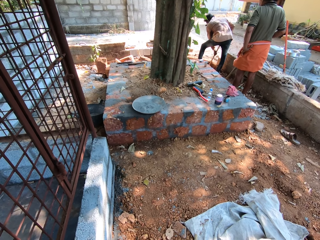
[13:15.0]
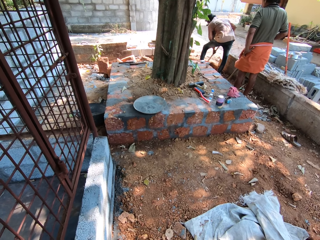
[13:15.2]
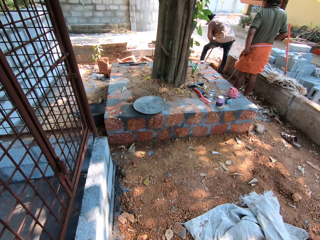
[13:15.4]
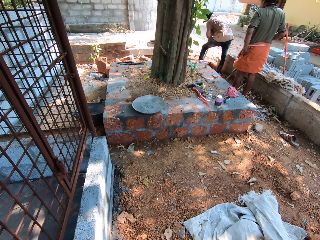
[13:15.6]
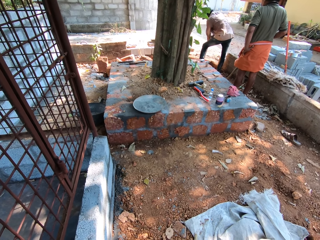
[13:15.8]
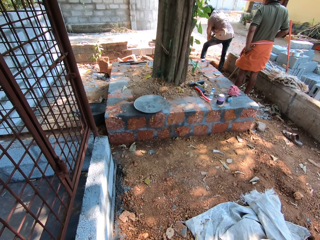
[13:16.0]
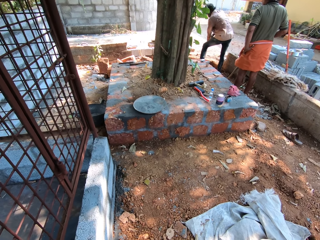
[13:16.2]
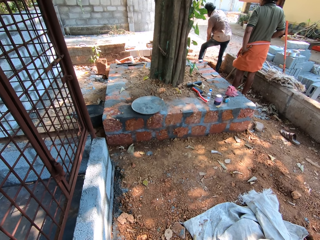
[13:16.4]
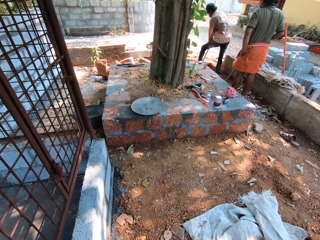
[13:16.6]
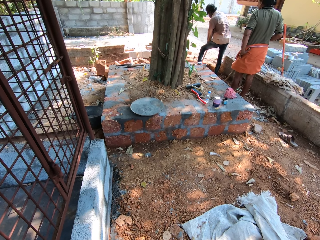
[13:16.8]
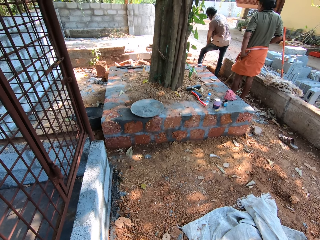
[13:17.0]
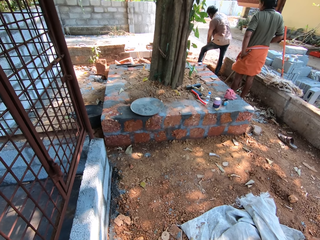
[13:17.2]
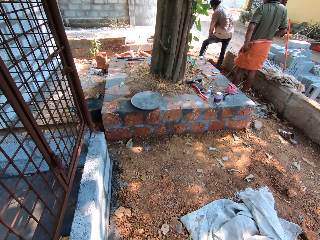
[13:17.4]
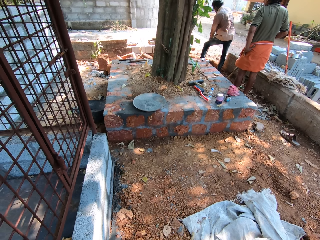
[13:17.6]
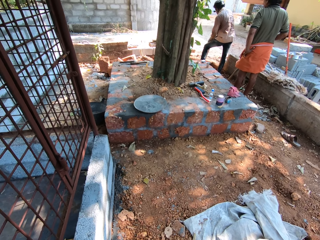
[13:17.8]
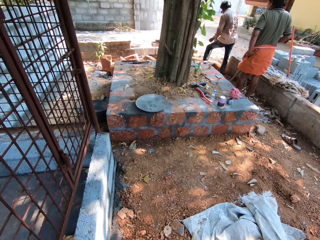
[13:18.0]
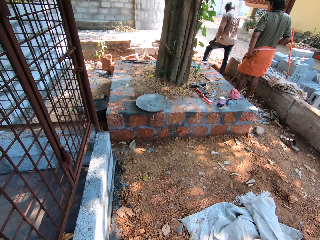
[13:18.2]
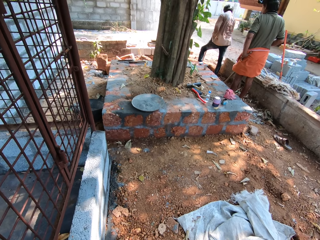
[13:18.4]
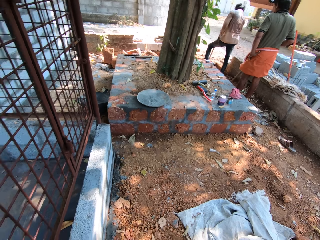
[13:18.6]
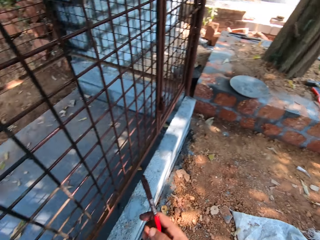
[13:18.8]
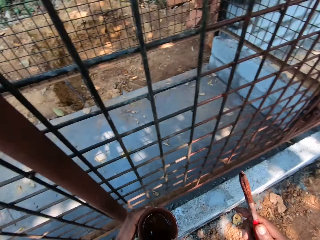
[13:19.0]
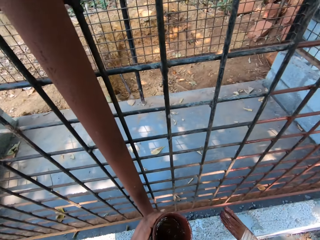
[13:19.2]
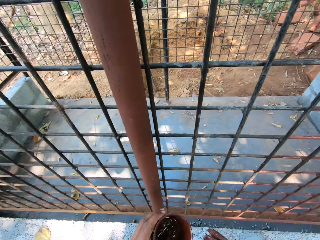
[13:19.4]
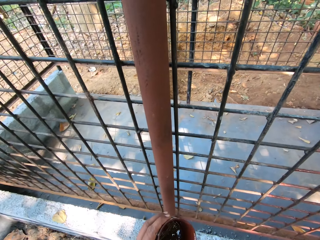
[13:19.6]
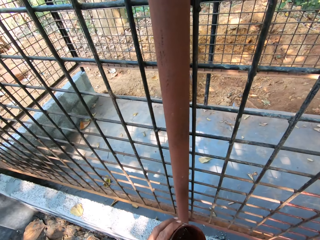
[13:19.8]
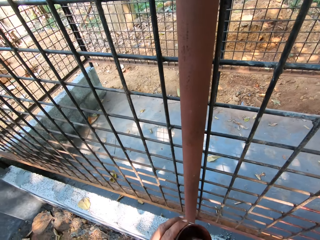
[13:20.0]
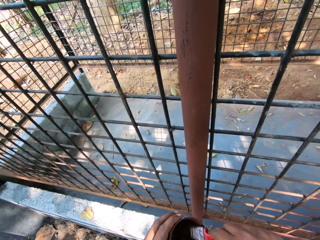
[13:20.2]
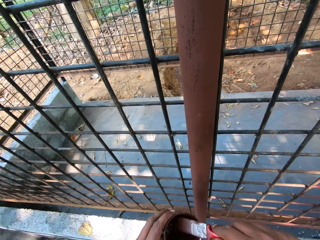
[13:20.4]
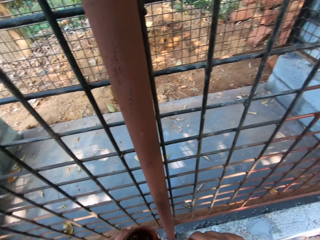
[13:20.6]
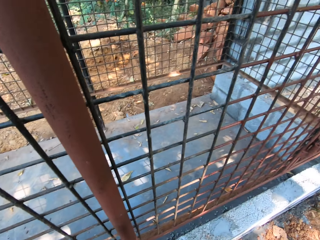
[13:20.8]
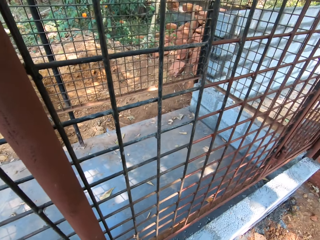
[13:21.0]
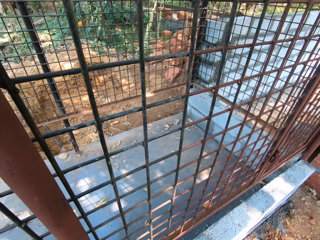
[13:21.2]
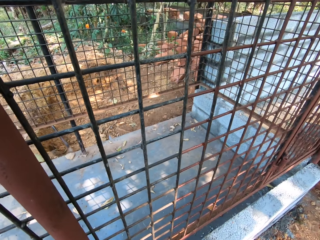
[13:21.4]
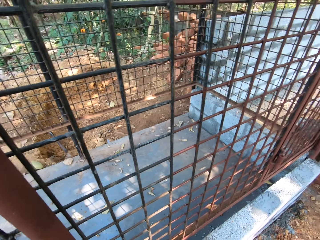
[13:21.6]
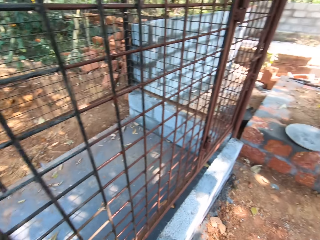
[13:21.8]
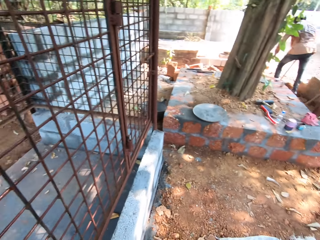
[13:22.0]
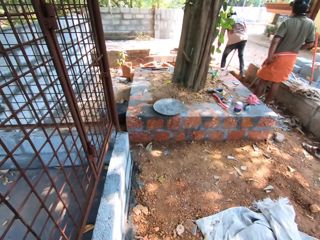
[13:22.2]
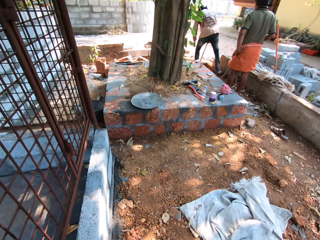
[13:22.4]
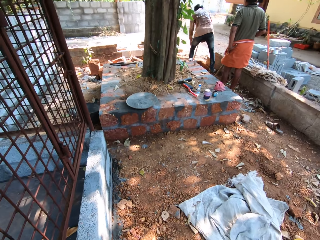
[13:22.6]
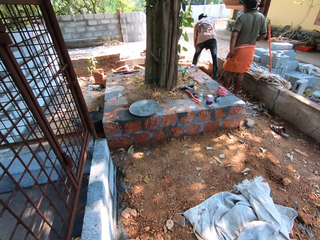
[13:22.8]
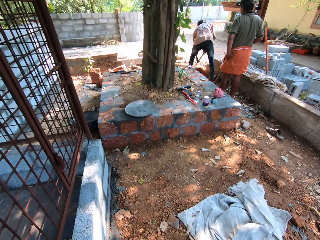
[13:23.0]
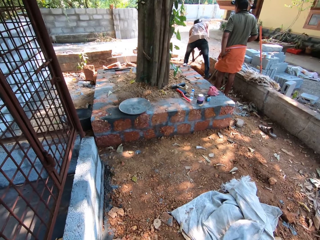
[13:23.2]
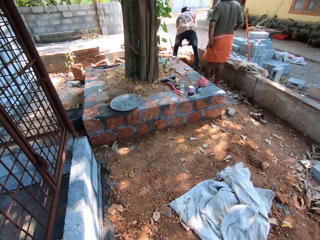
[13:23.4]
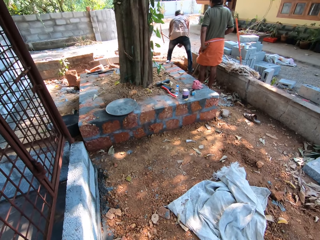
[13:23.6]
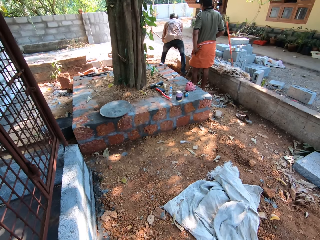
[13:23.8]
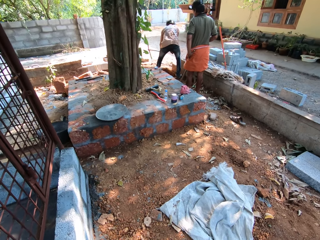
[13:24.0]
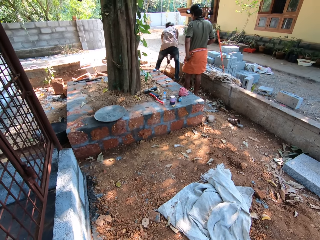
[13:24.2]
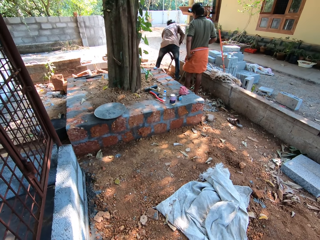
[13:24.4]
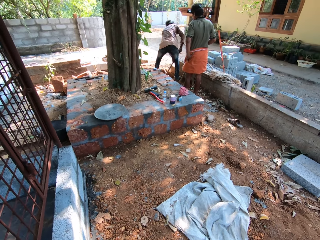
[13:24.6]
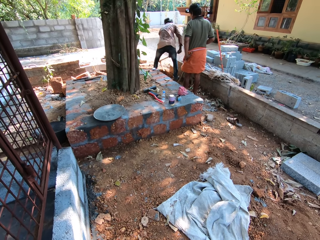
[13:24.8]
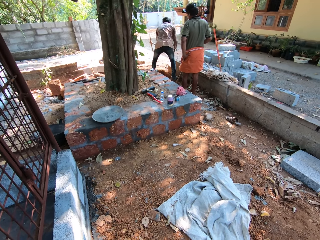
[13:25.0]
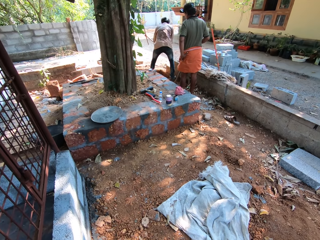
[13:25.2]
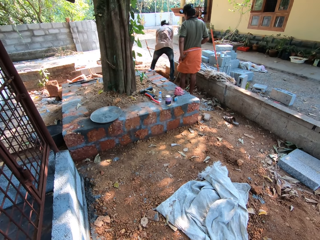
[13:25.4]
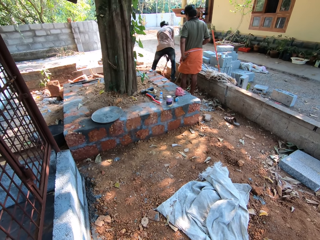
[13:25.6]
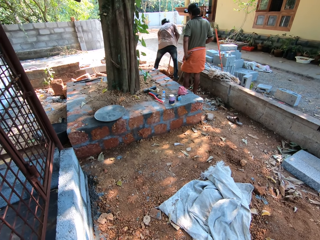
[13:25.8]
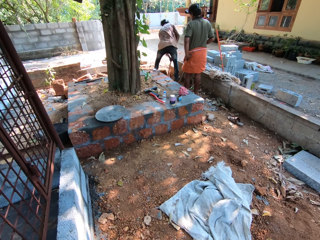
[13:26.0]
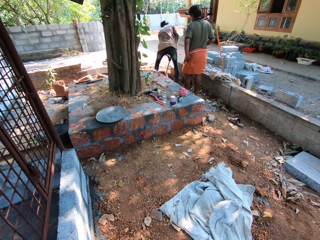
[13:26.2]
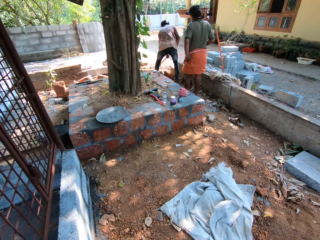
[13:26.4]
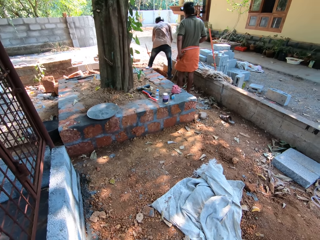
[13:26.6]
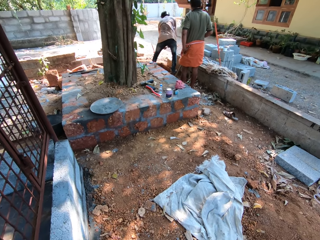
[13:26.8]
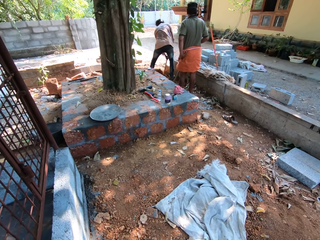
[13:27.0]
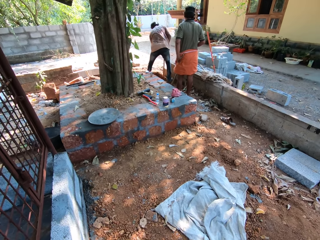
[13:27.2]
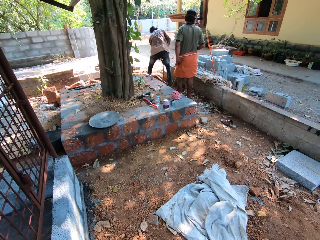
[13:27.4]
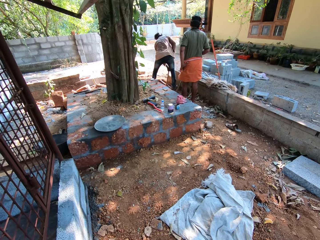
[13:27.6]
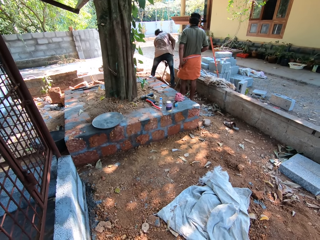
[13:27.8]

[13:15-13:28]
A man holds the pickaxe with his right hand. The camera wearer interacts with another man and the first man. He looks around. He dips the paint brush into the cup with his right hand. He mixes paint in the cup with the paint brush in his right hand. The first man holds the pickaxe with both hands. He digs the ground with the pickaxe in both hands.

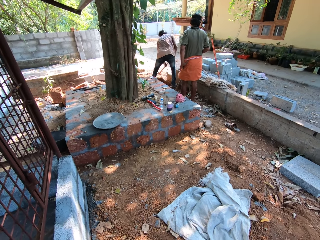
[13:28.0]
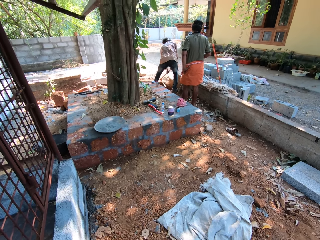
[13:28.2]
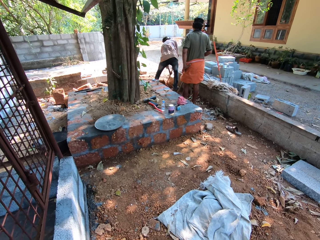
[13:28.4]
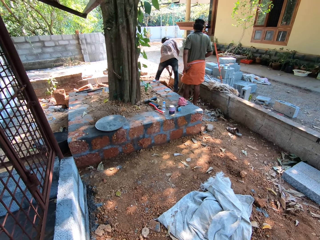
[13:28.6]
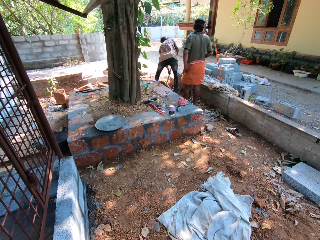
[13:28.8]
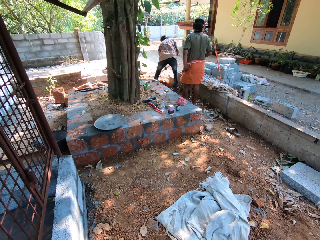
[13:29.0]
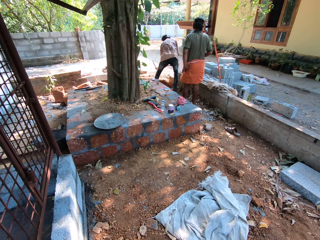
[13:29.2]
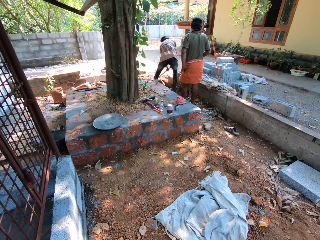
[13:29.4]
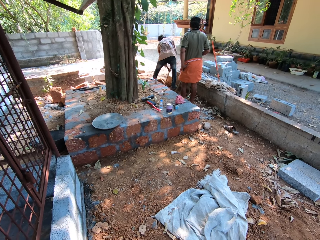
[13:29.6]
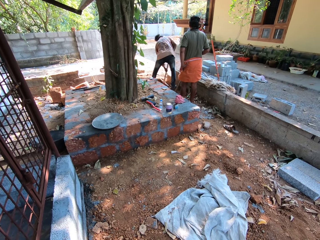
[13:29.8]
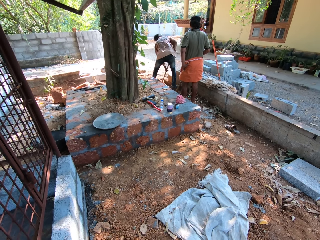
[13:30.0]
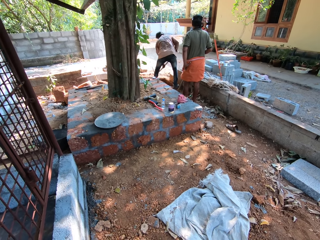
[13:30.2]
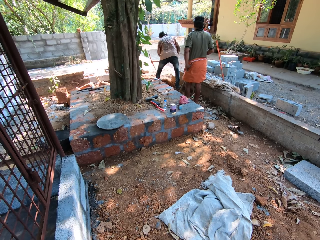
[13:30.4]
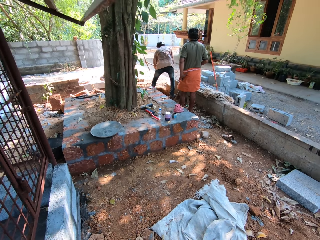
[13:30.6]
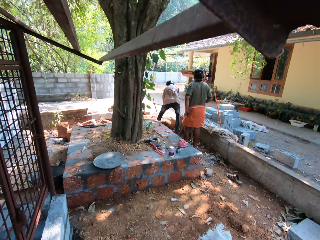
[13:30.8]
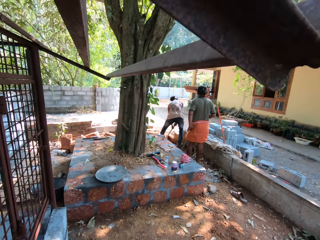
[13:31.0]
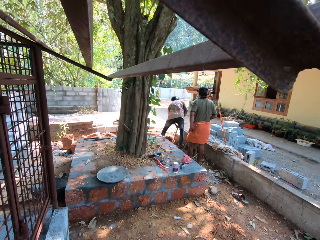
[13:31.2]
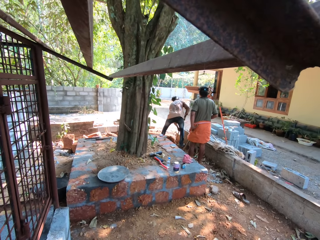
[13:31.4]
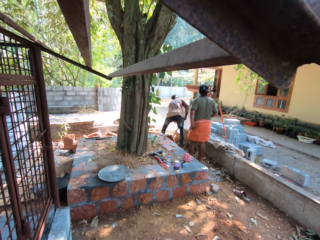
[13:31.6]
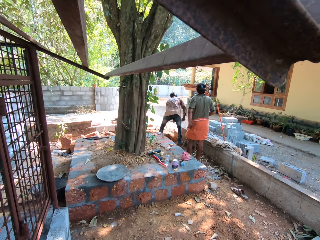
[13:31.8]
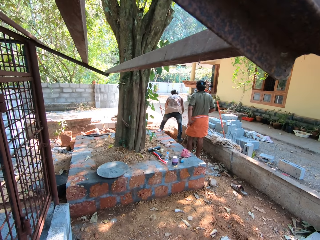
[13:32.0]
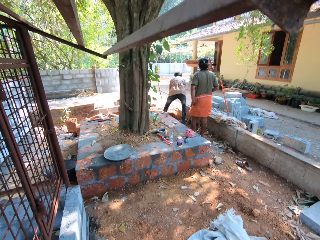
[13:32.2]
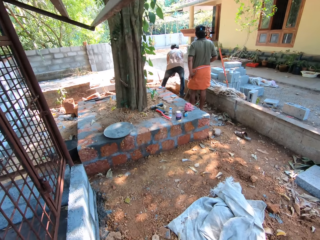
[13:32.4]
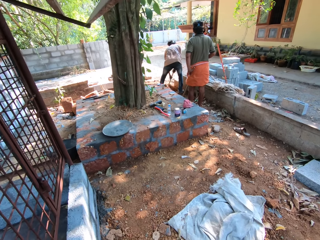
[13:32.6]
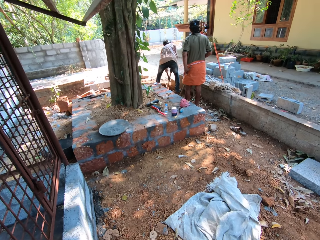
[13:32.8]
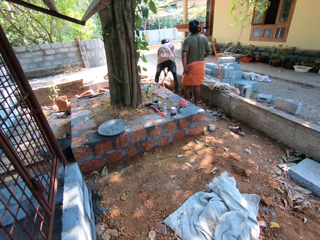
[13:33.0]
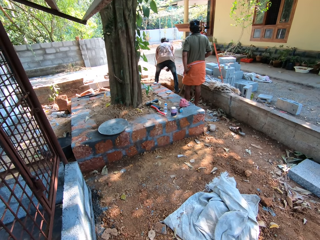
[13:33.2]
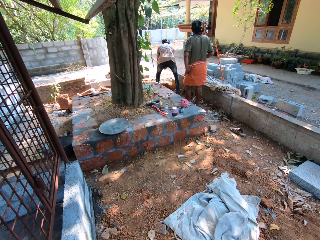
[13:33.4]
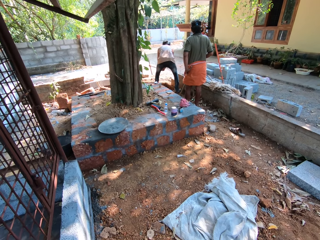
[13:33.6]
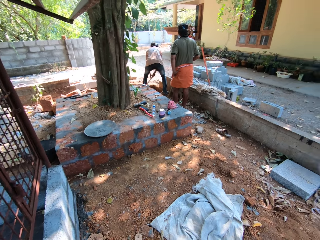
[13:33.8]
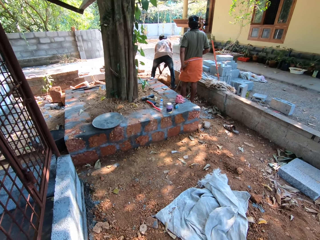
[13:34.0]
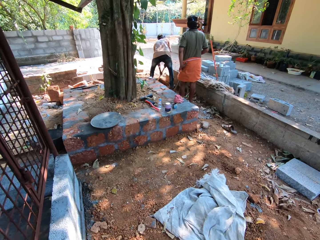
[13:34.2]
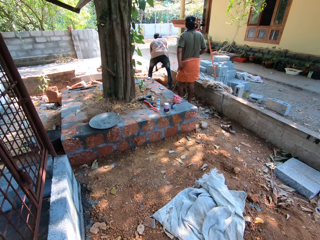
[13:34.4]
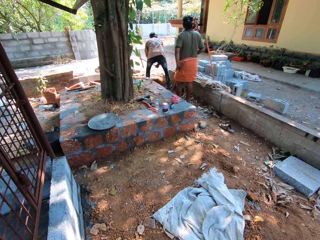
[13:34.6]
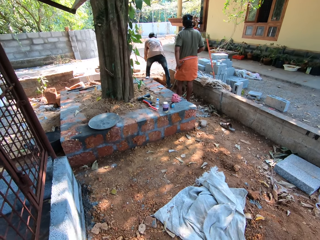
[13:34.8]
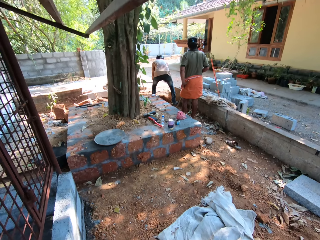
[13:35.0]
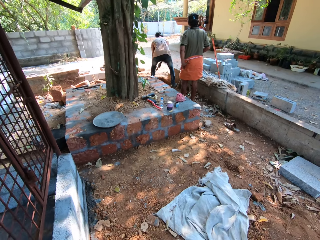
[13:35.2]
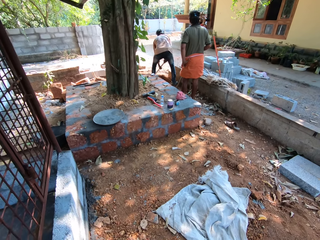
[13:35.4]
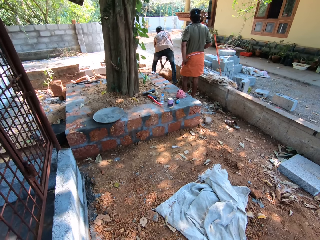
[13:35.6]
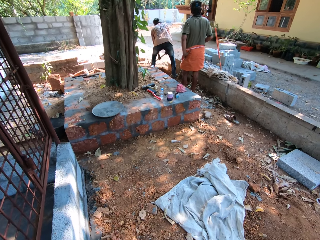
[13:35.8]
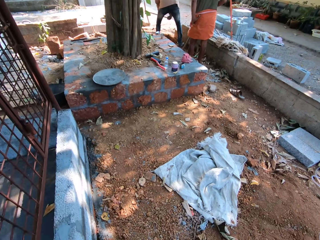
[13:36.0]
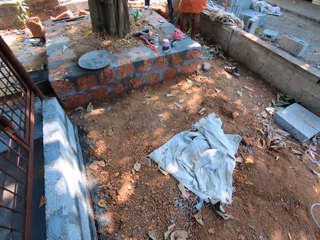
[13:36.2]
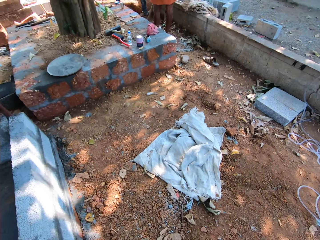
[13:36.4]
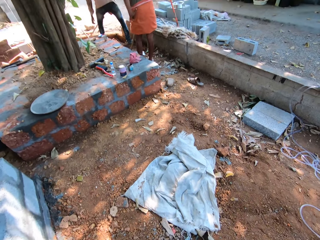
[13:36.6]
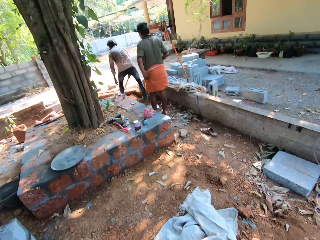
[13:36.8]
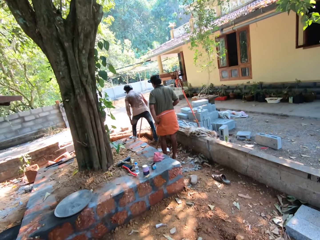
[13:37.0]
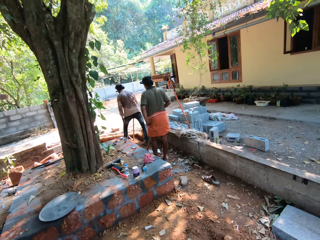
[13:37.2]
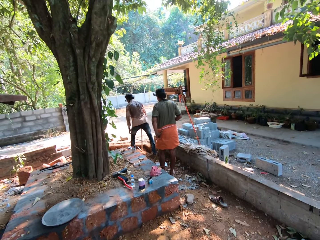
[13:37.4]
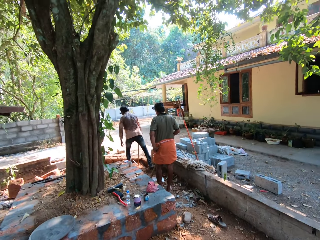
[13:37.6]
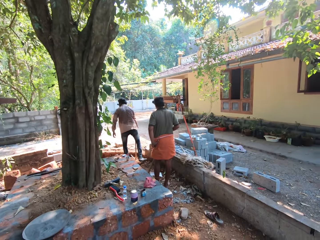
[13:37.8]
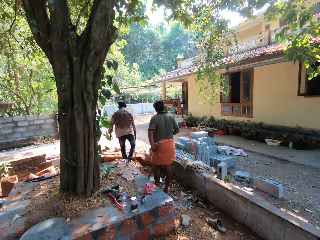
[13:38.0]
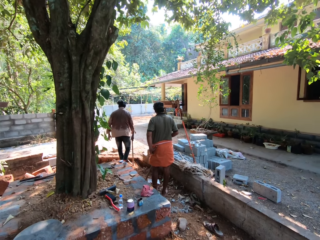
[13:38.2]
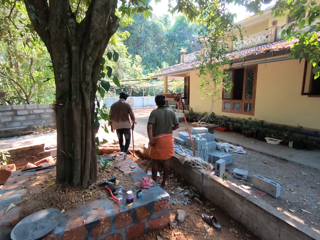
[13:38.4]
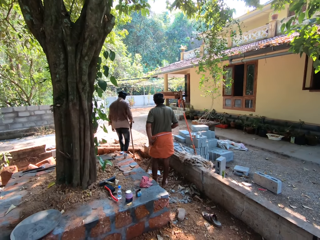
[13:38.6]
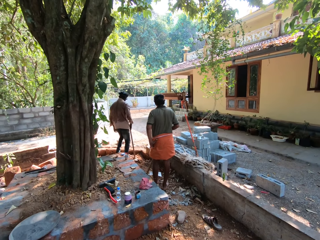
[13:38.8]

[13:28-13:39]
The camera wearer talks to a person and another person. A man holds the pickaxe with his right hand.
